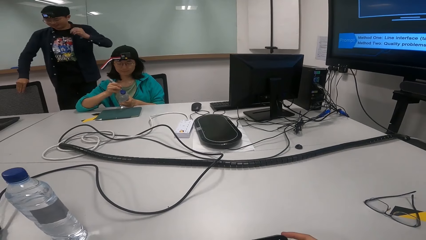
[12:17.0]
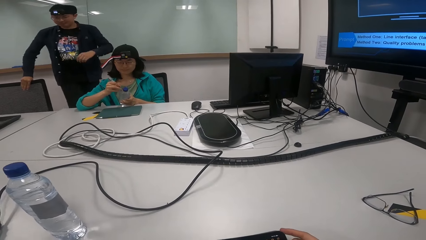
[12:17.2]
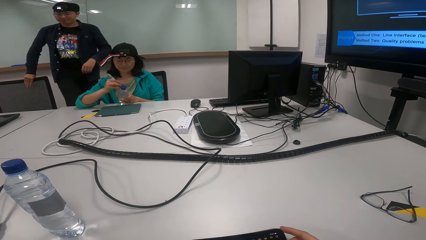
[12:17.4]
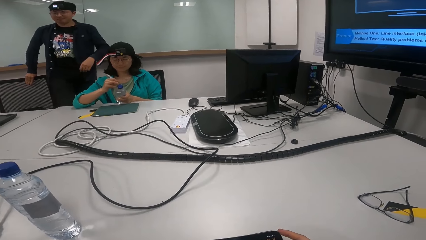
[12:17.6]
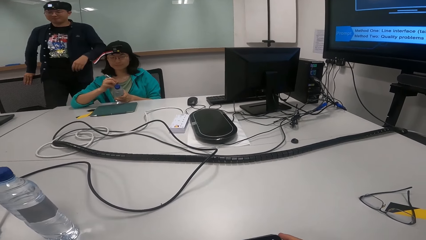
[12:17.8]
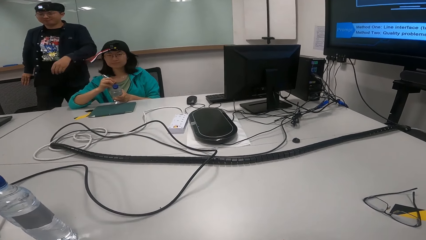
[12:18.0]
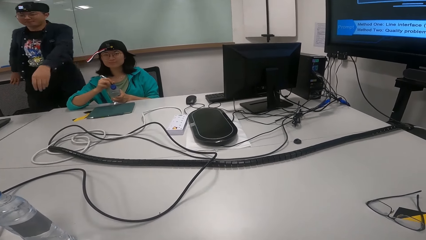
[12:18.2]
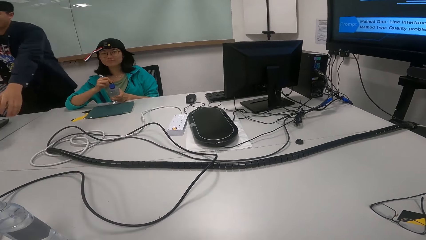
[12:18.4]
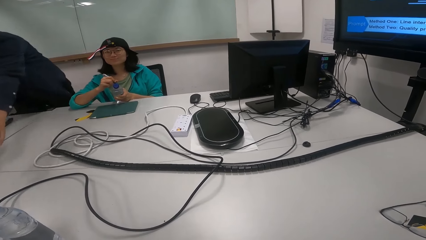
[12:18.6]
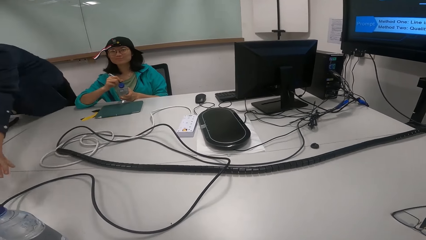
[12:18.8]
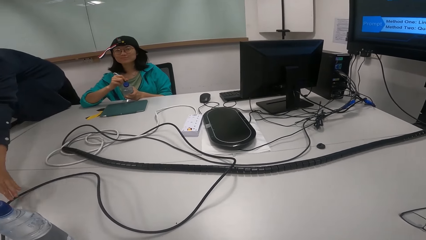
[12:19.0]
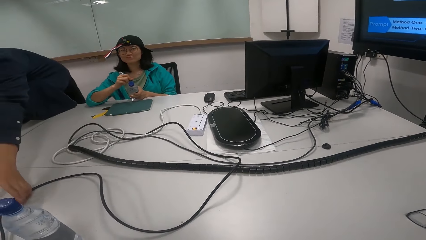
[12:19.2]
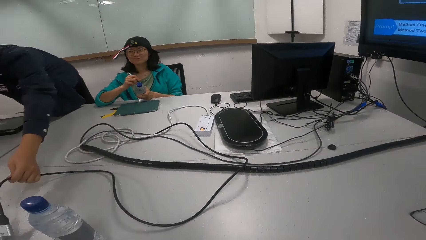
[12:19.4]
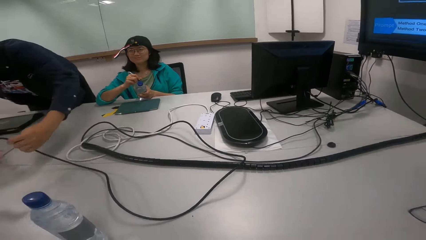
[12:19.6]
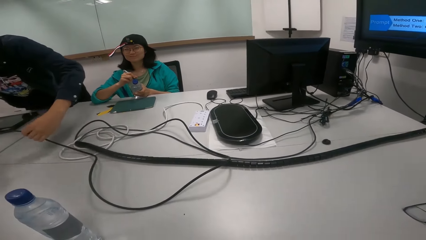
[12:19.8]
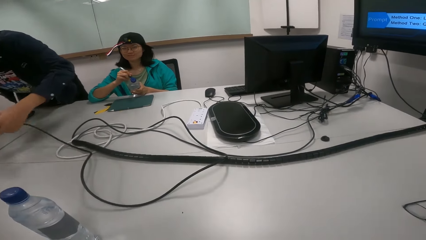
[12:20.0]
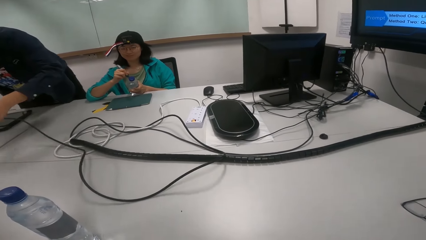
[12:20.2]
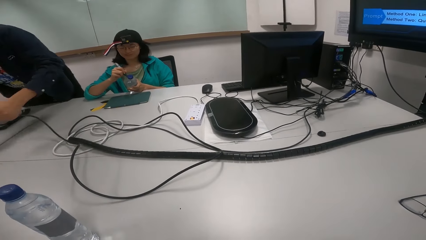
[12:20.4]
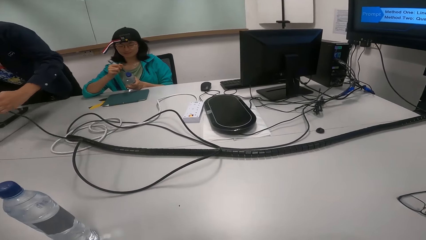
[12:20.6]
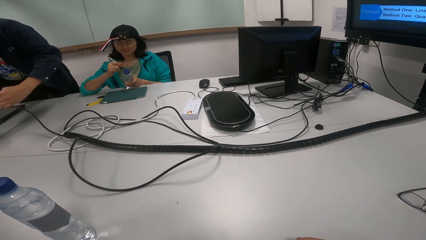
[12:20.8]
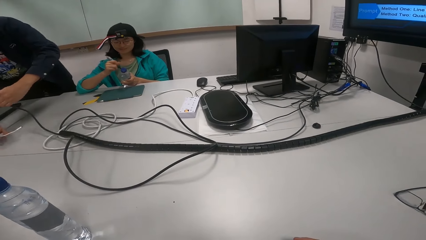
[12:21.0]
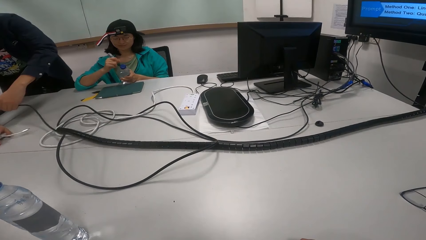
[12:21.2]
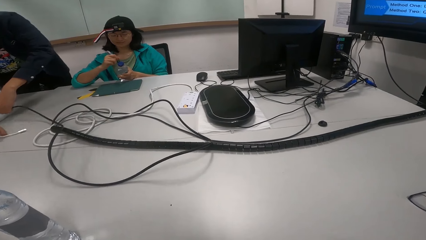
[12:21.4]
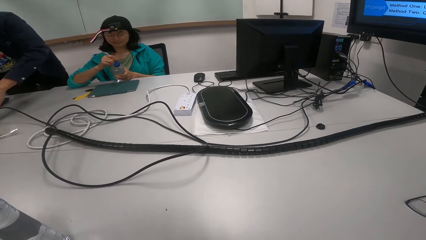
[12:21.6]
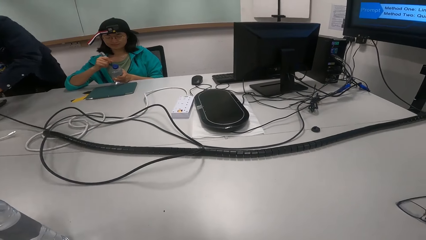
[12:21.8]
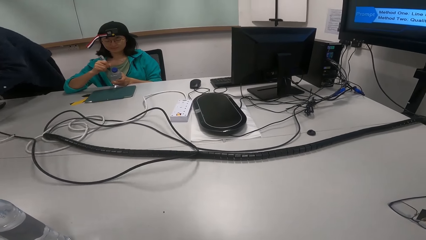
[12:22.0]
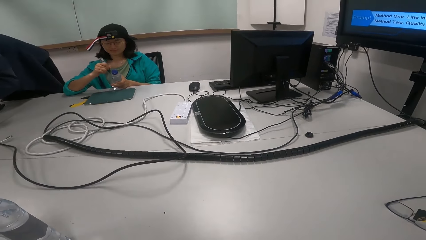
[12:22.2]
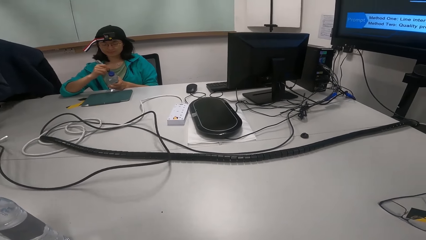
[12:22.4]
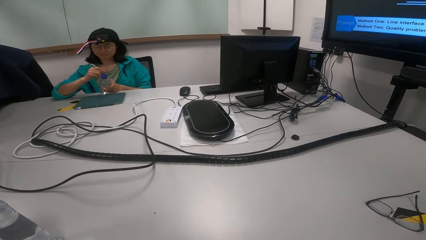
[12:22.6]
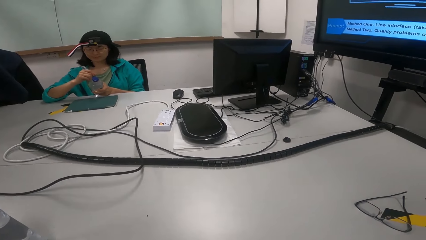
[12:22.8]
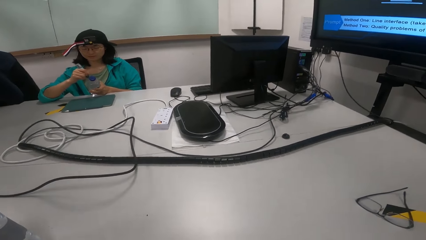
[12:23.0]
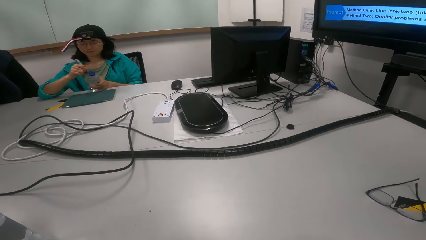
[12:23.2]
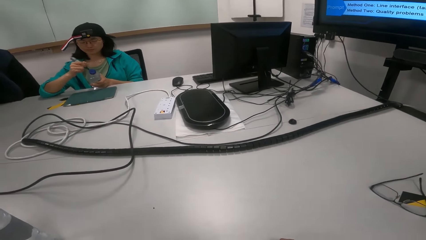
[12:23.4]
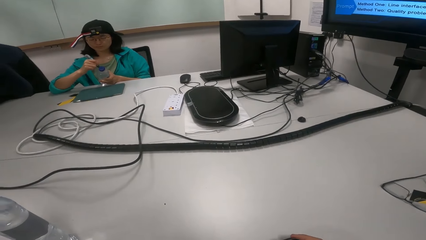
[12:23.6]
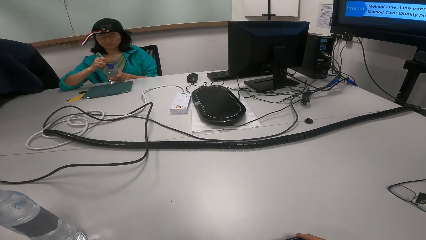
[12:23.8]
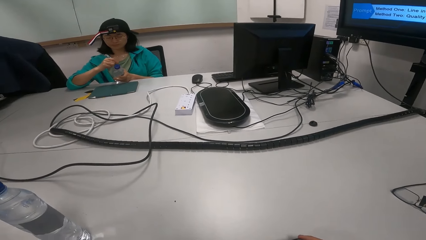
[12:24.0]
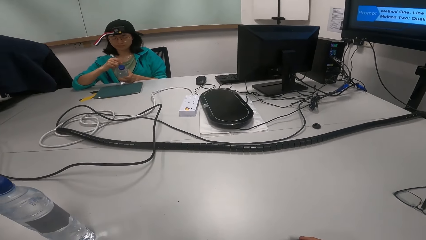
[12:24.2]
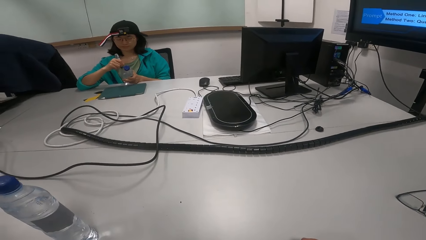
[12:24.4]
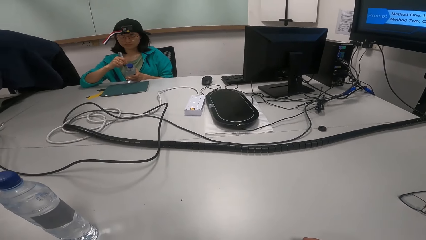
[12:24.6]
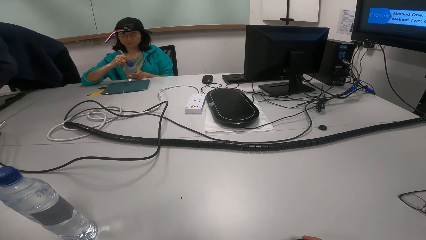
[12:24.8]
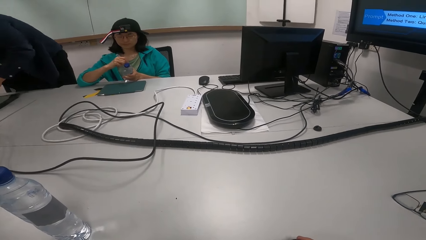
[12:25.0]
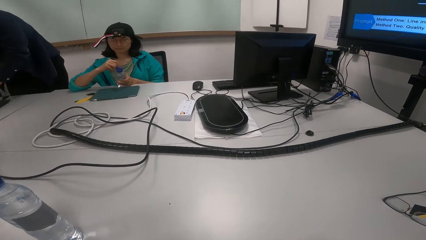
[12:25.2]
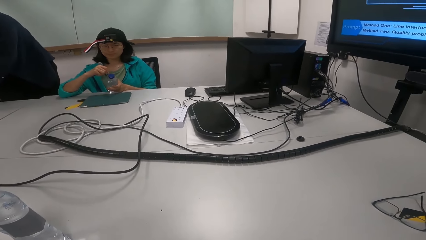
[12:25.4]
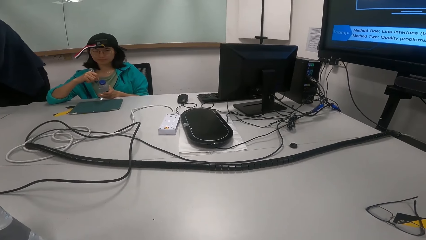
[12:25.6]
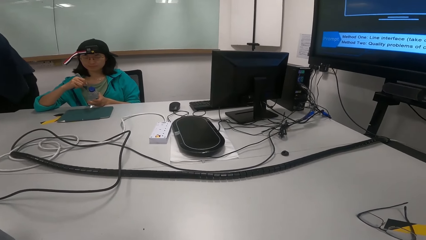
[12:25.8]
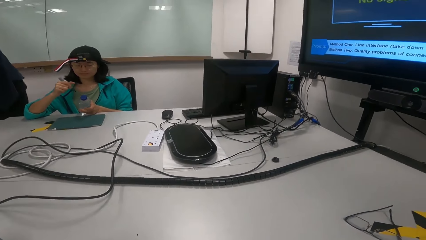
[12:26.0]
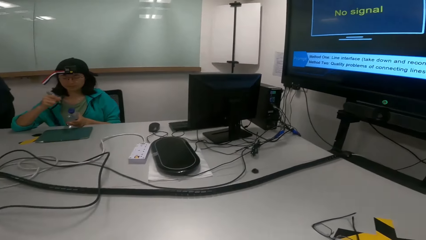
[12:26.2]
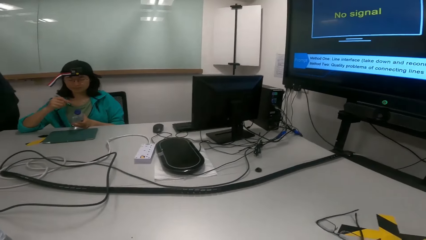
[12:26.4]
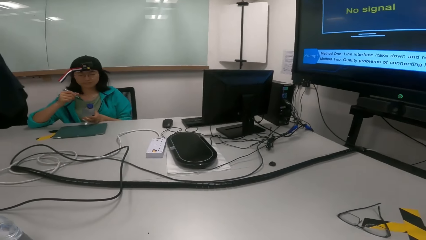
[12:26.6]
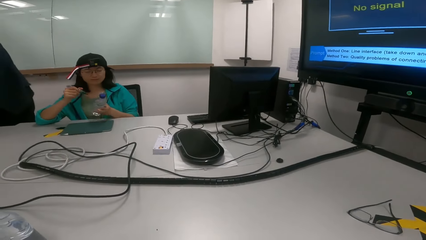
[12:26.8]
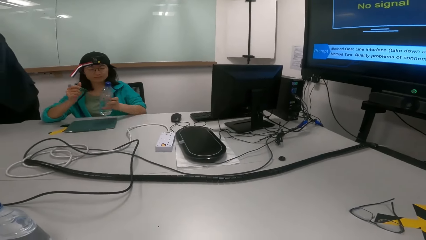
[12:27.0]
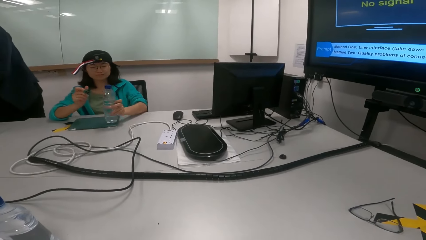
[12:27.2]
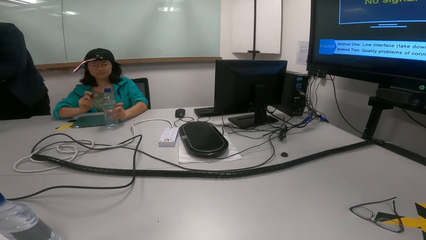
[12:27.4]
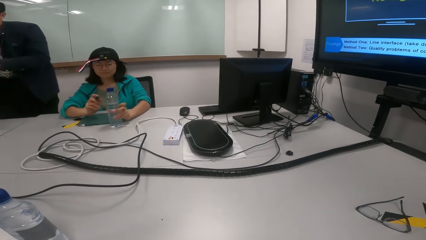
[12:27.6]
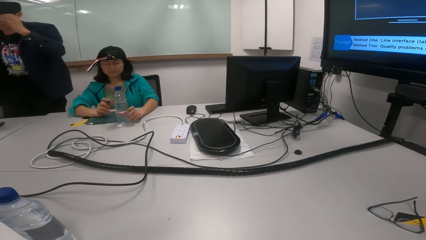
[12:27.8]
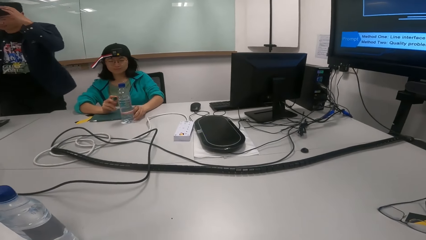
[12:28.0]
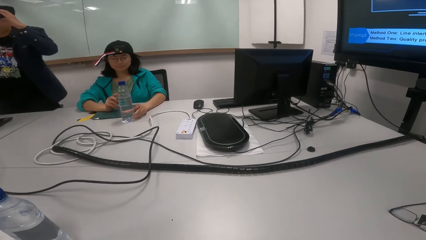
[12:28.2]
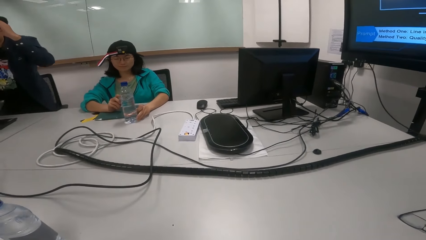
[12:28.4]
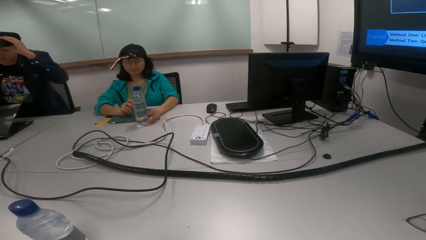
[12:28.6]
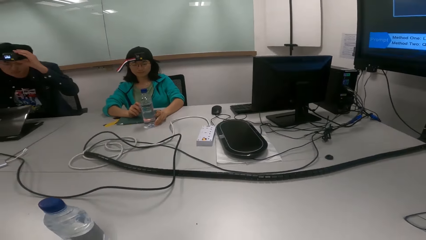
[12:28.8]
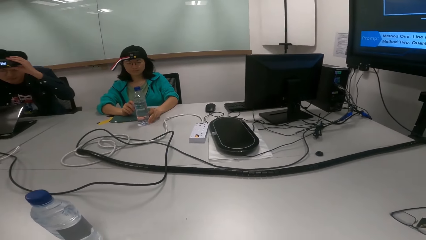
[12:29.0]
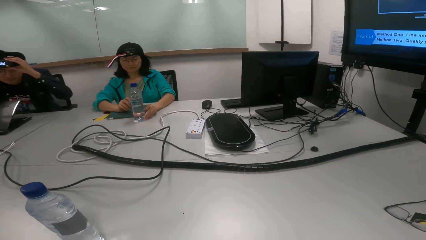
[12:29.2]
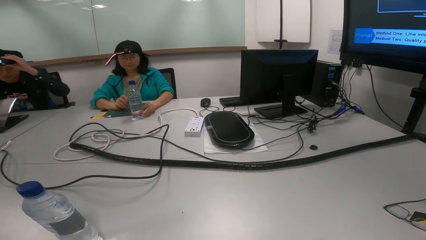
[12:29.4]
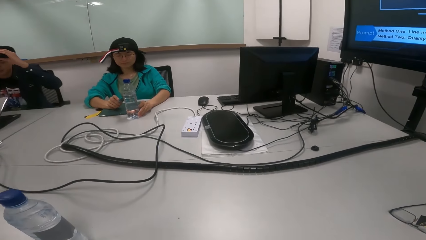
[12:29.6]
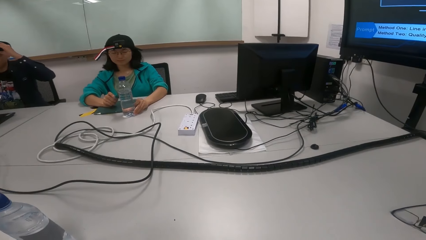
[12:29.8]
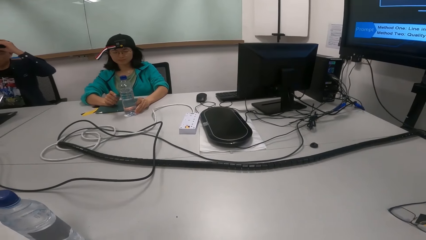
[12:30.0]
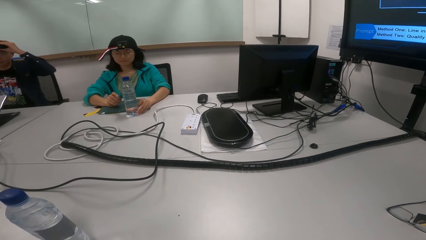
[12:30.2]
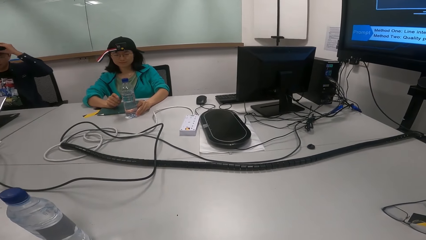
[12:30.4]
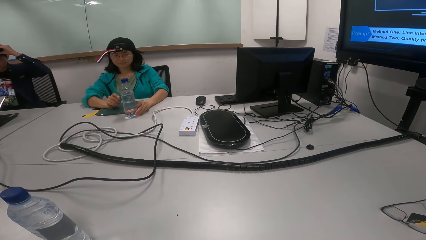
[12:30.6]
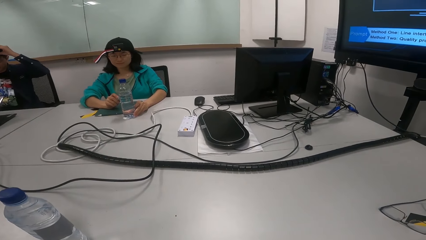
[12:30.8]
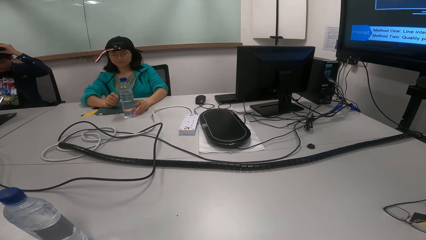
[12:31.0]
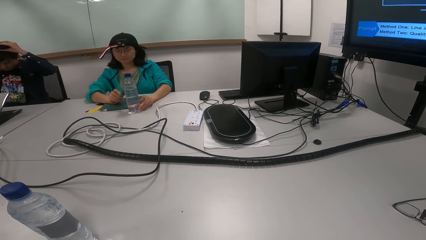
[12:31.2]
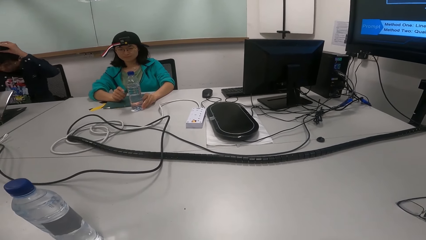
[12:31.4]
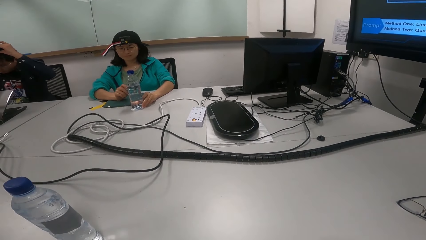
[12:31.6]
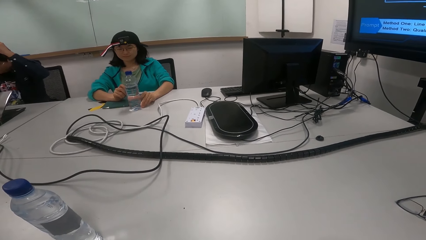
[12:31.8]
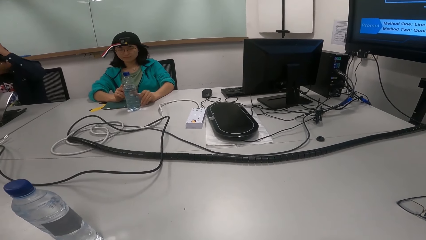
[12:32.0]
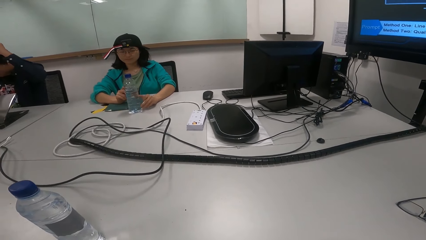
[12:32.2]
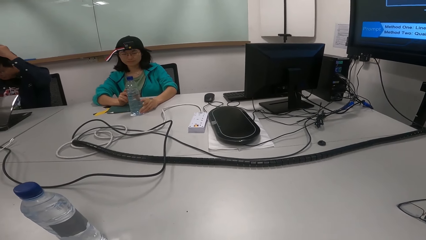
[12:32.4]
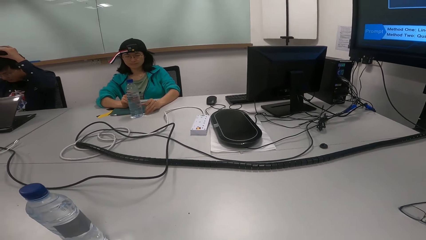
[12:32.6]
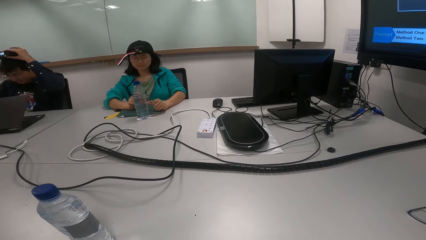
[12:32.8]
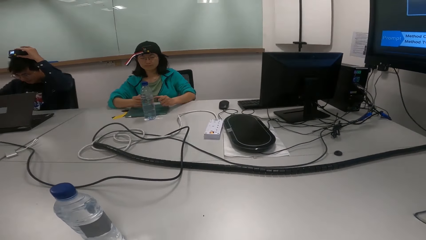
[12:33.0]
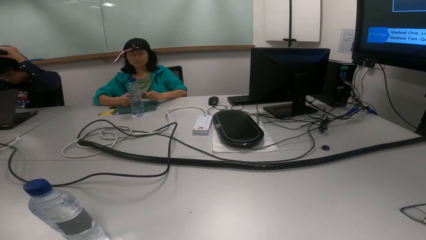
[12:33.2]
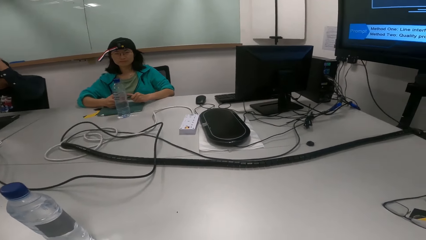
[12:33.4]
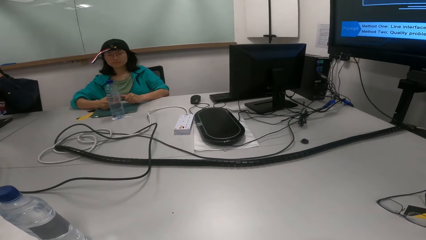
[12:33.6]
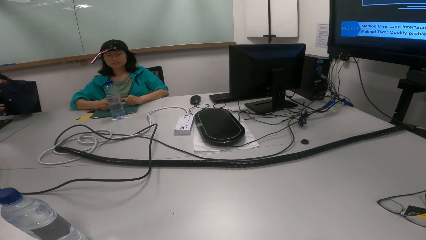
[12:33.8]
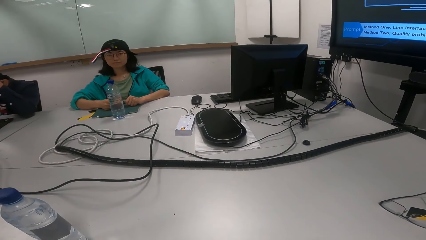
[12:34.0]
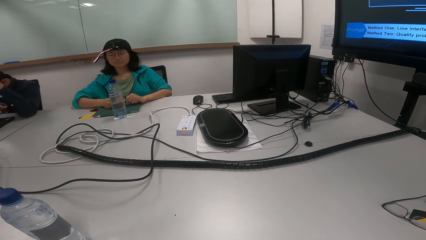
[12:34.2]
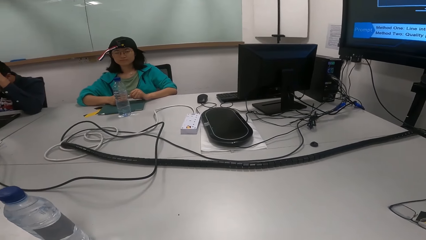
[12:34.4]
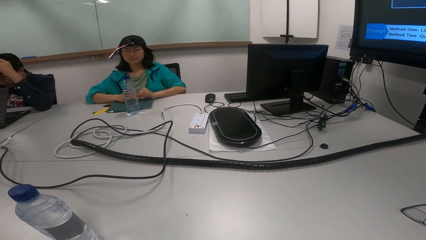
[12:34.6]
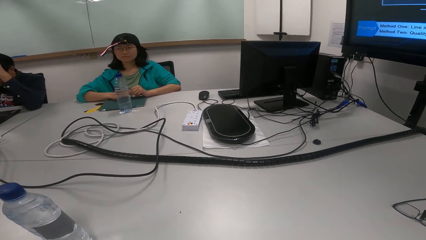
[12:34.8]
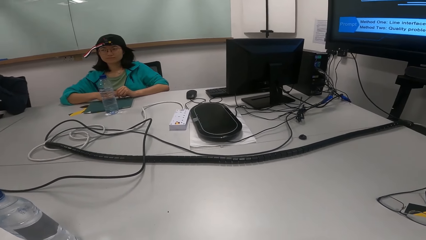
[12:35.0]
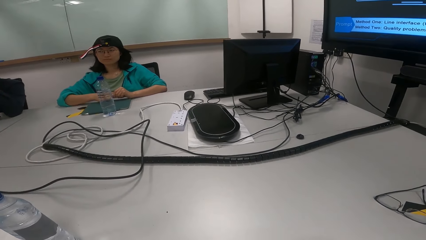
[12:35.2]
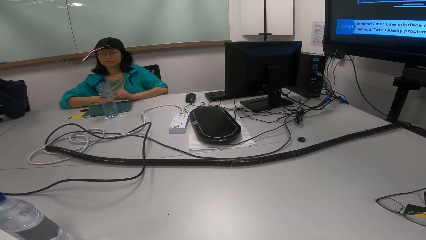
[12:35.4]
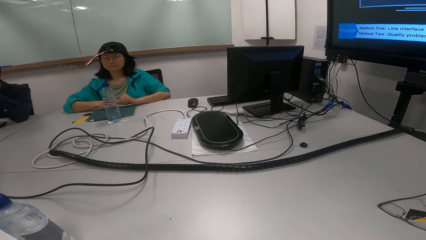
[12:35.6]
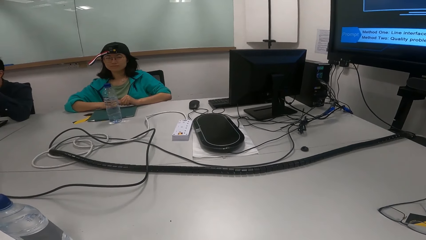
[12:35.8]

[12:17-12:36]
Someone drinks water. A woman sits down.
